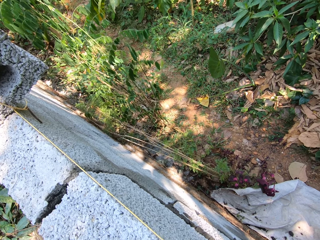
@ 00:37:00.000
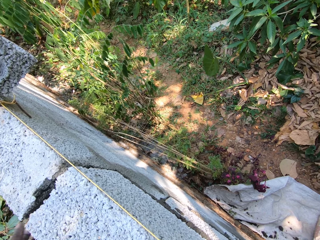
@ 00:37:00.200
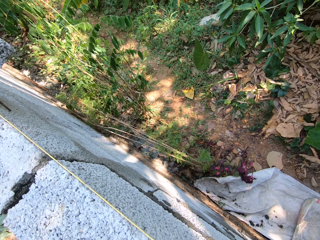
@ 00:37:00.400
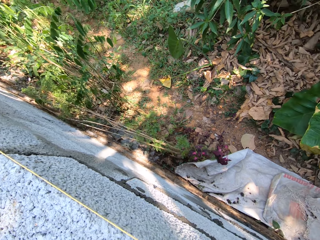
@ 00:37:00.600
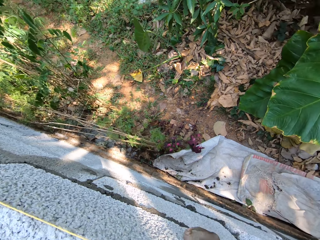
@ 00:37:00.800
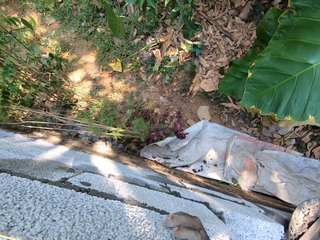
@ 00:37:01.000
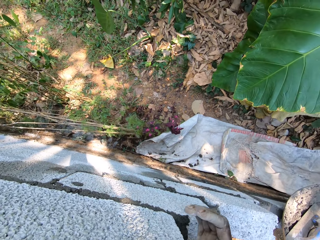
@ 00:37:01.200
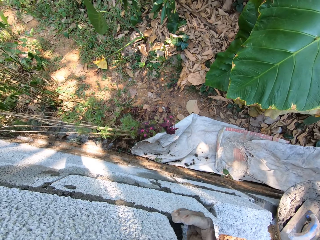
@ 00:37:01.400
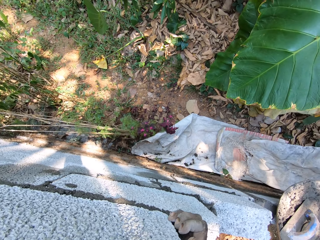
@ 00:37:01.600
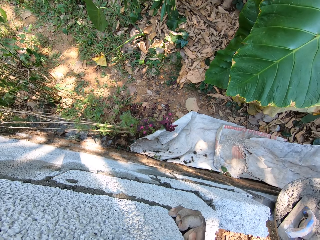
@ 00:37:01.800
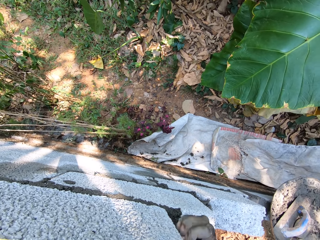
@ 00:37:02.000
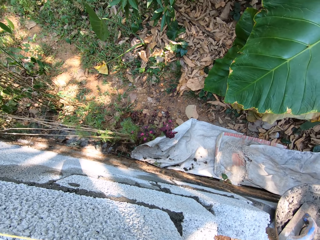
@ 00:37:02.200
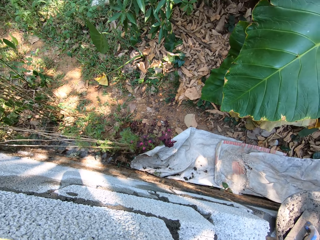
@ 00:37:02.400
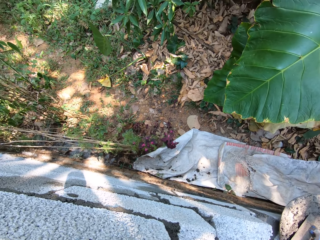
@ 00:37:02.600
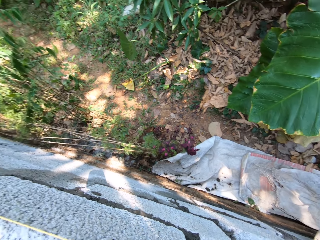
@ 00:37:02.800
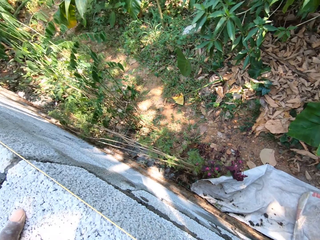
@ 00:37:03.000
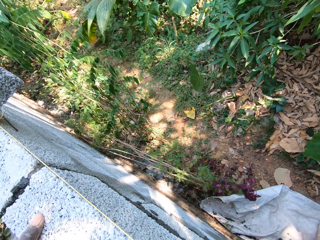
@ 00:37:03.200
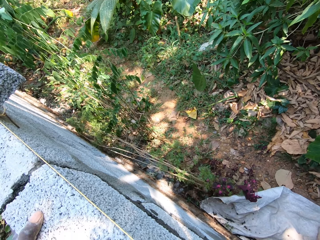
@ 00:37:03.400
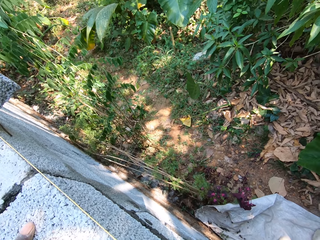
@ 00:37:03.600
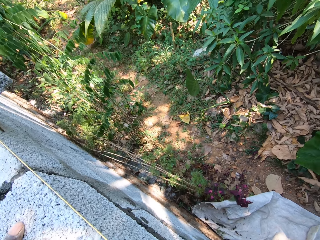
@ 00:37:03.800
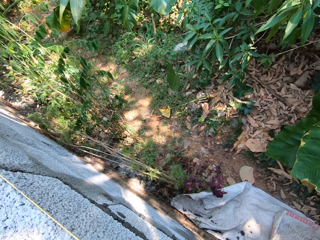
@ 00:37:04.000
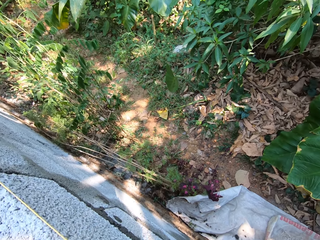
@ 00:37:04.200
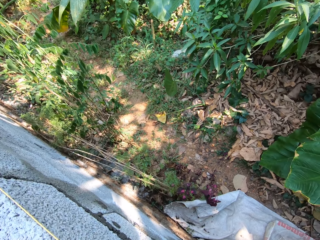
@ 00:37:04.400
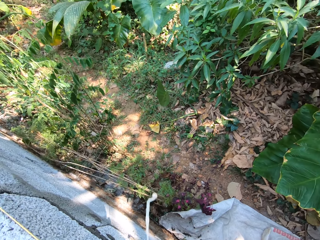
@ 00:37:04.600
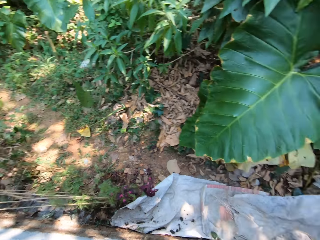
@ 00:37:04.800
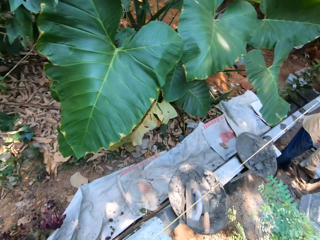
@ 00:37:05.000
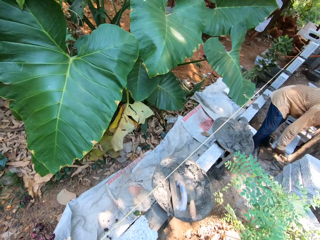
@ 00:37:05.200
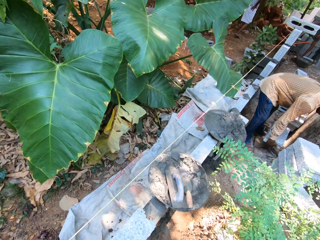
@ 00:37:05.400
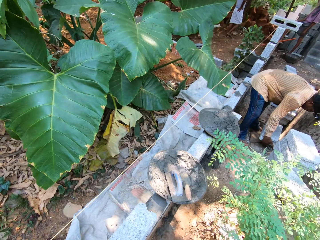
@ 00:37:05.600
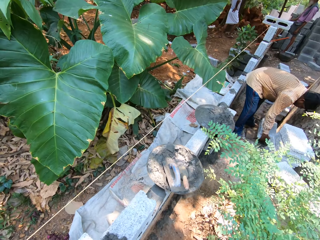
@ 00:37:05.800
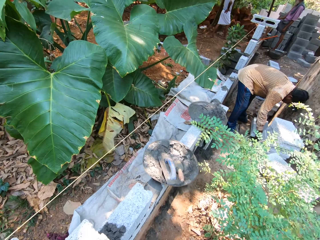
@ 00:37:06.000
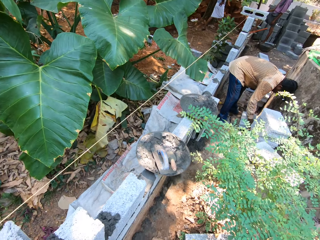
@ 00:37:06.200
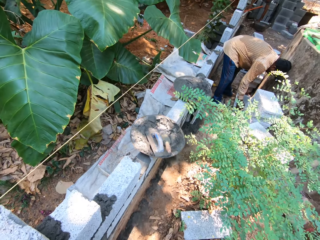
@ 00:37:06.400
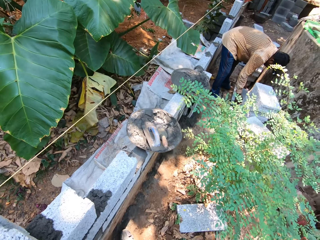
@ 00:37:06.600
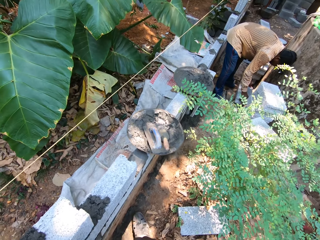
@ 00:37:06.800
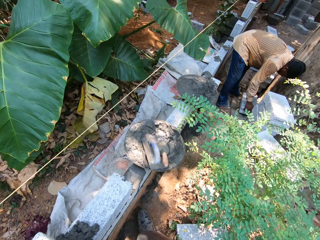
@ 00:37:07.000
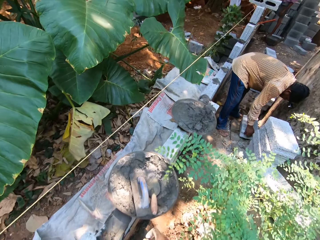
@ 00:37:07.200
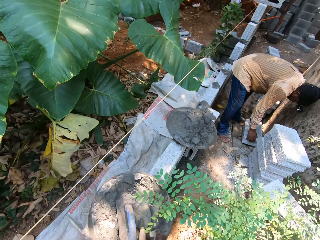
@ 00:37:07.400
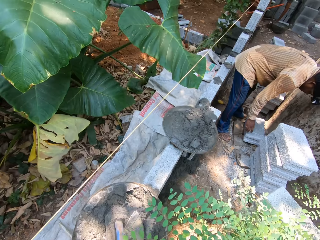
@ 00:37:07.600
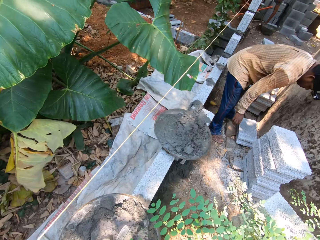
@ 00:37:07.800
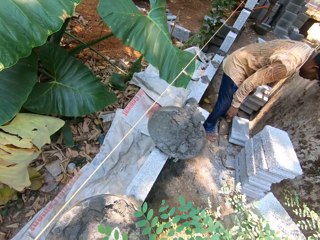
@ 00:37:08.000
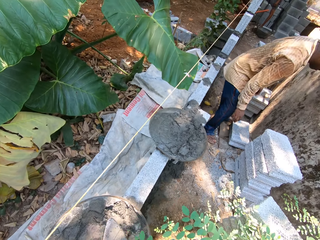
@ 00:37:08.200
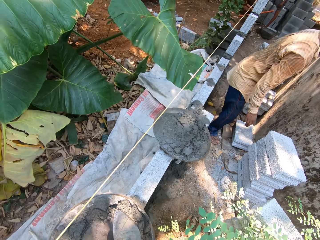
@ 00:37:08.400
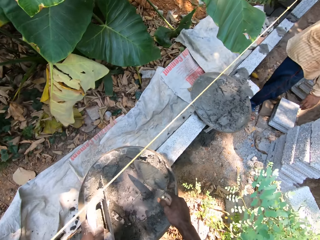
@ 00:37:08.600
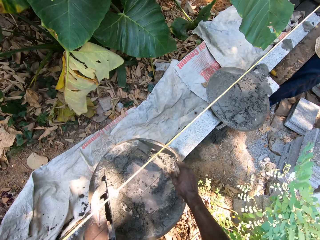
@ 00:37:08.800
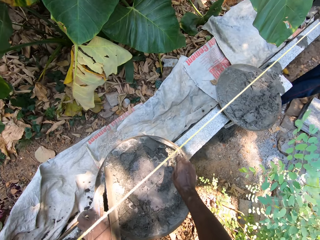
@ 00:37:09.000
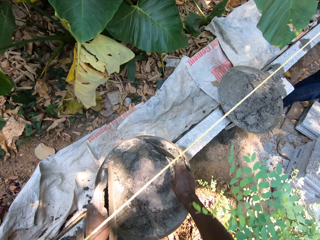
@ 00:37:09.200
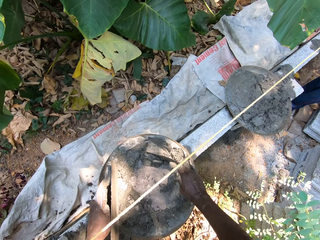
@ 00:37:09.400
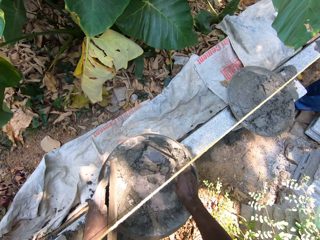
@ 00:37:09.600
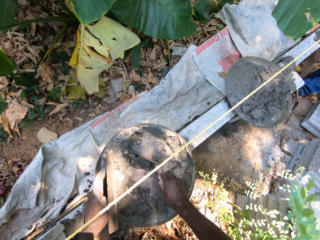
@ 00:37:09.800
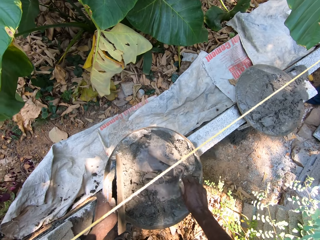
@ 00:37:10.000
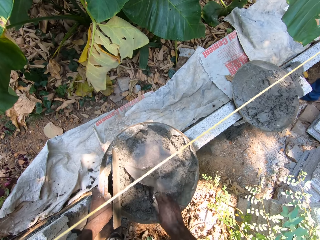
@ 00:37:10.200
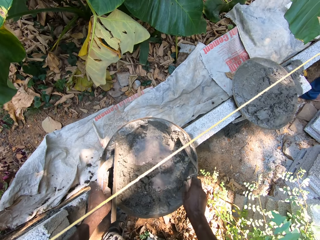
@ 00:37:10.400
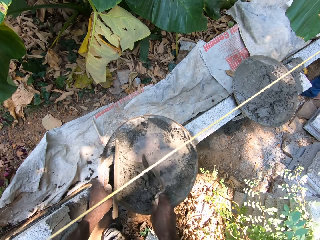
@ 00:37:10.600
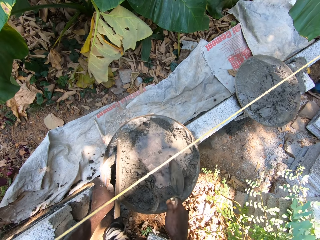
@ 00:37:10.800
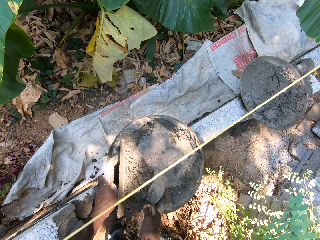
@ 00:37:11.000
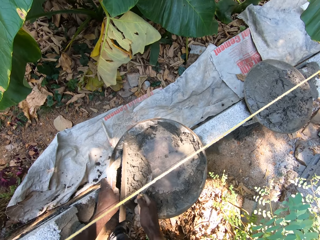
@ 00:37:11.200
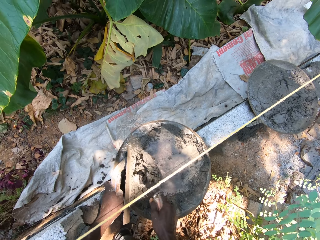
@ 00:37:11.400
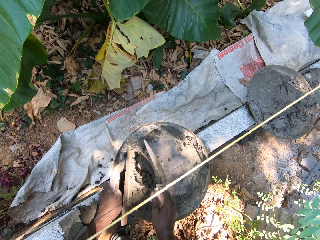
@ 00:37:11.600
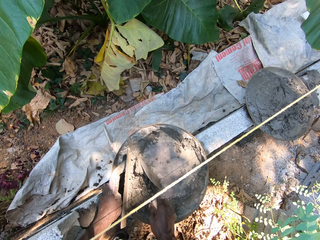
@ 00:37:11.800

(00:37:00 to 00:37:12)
A man drops bricks on the floor with both hands. The camera wearer picks up the brick trowel in the head pan on the brick with his right hand and the wooden float in the head pan on the brick with his left hand. He packs mortar in the head pan with the brick trowel in his right hand.

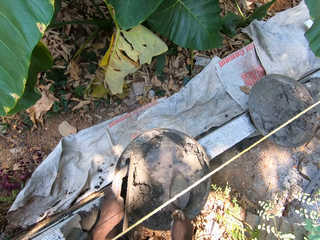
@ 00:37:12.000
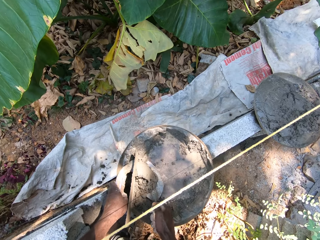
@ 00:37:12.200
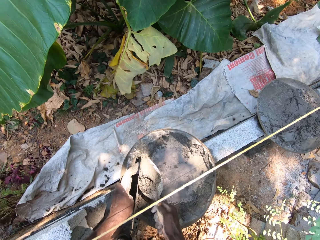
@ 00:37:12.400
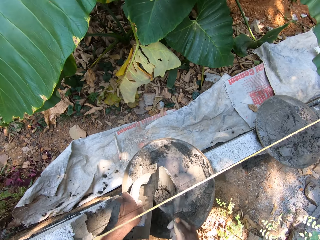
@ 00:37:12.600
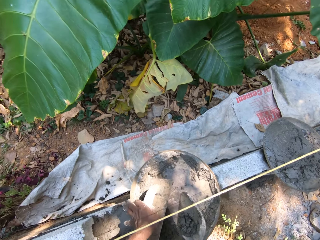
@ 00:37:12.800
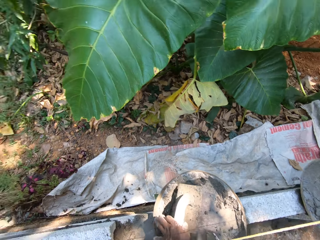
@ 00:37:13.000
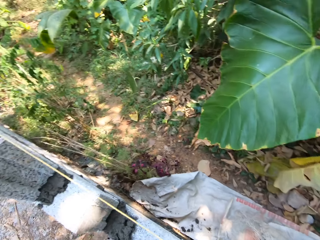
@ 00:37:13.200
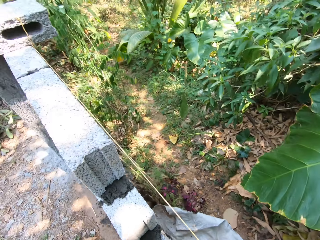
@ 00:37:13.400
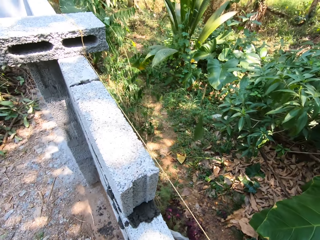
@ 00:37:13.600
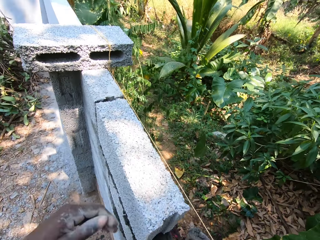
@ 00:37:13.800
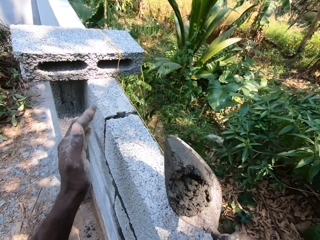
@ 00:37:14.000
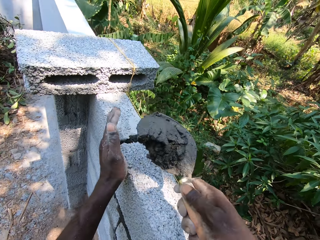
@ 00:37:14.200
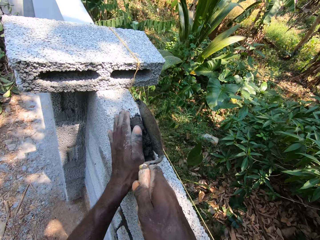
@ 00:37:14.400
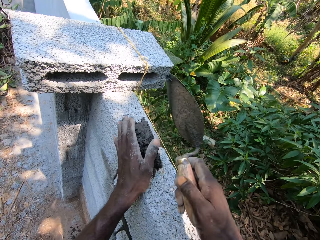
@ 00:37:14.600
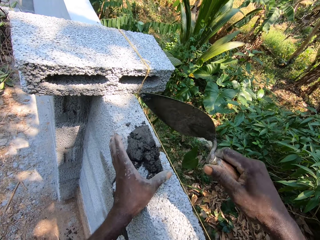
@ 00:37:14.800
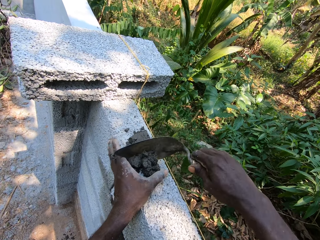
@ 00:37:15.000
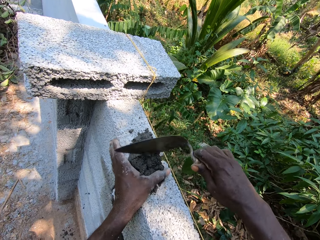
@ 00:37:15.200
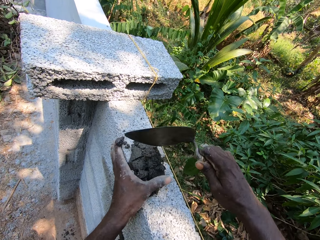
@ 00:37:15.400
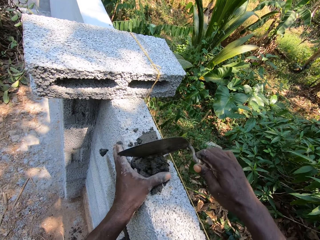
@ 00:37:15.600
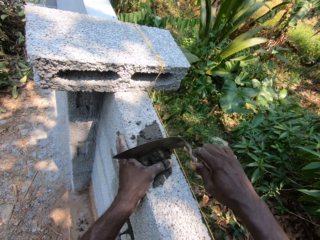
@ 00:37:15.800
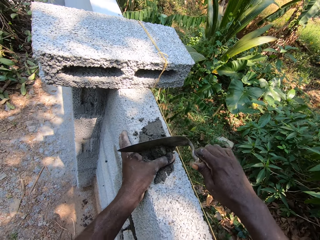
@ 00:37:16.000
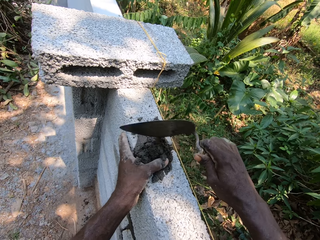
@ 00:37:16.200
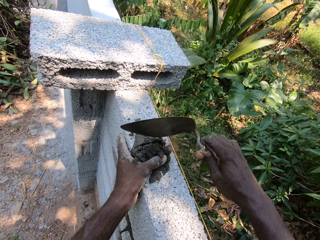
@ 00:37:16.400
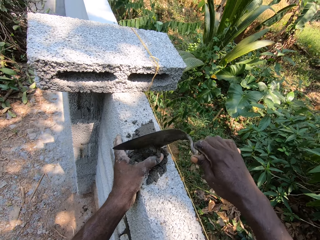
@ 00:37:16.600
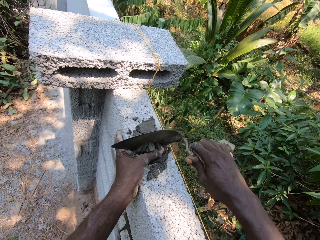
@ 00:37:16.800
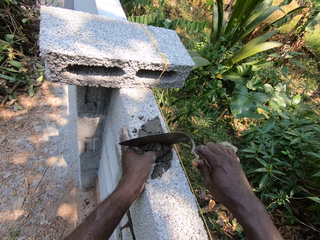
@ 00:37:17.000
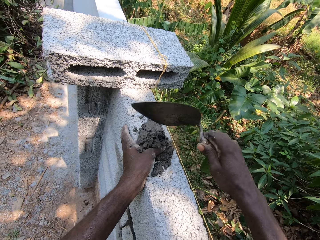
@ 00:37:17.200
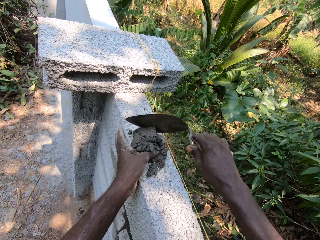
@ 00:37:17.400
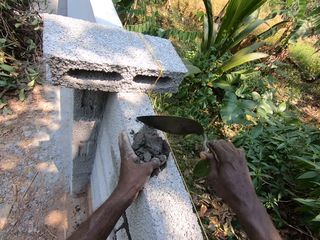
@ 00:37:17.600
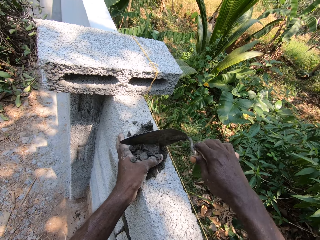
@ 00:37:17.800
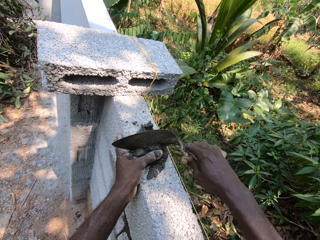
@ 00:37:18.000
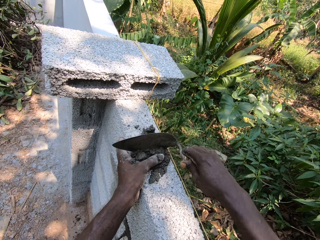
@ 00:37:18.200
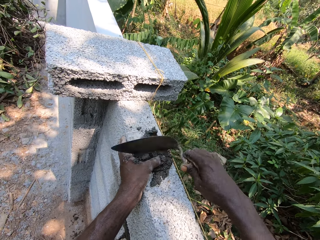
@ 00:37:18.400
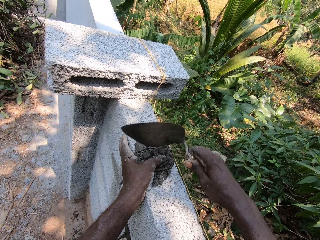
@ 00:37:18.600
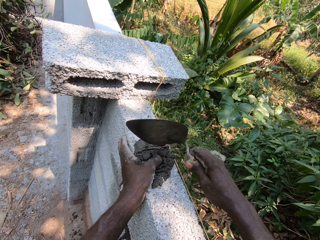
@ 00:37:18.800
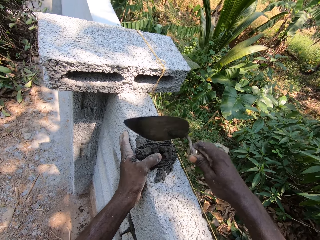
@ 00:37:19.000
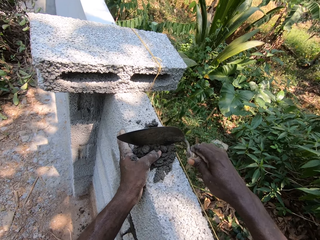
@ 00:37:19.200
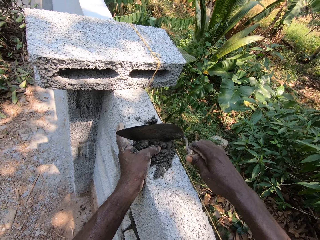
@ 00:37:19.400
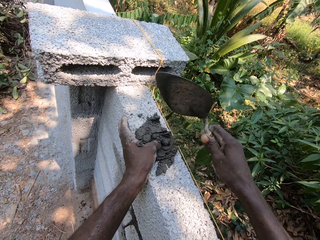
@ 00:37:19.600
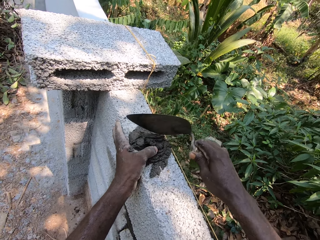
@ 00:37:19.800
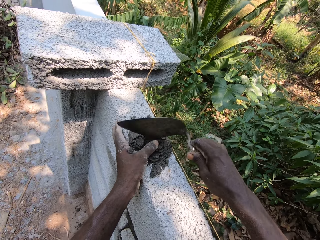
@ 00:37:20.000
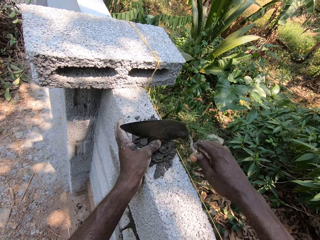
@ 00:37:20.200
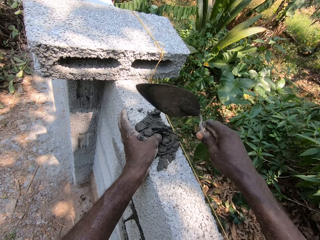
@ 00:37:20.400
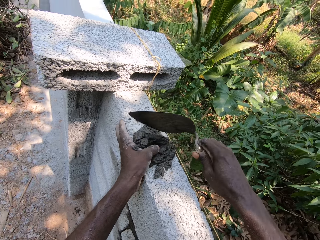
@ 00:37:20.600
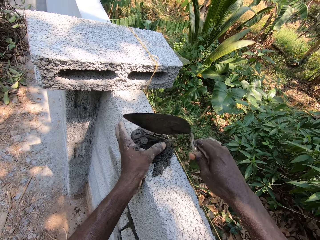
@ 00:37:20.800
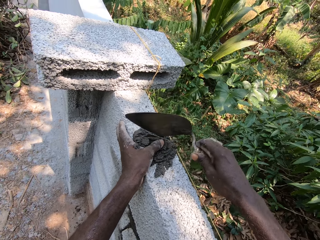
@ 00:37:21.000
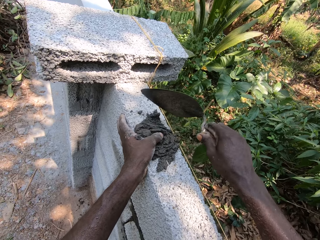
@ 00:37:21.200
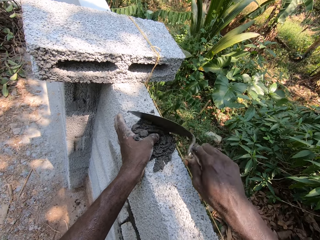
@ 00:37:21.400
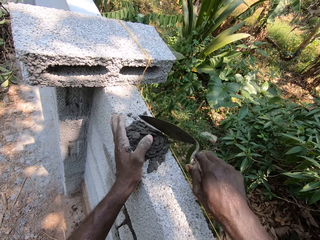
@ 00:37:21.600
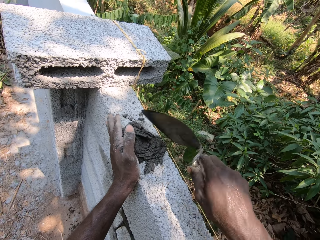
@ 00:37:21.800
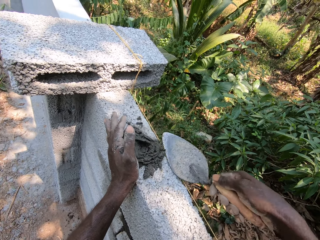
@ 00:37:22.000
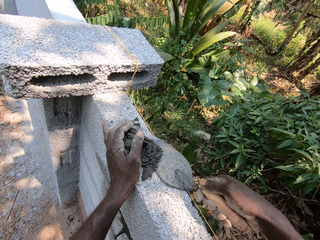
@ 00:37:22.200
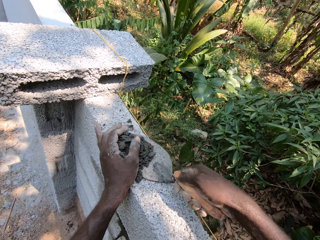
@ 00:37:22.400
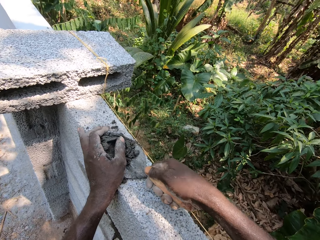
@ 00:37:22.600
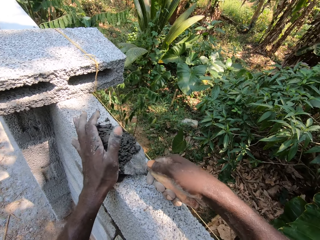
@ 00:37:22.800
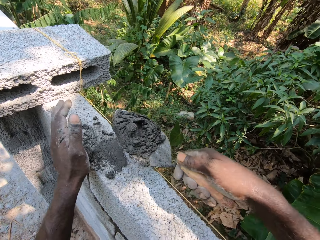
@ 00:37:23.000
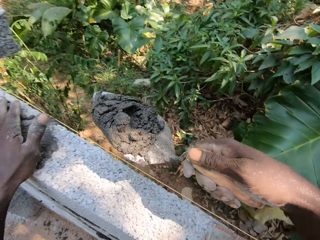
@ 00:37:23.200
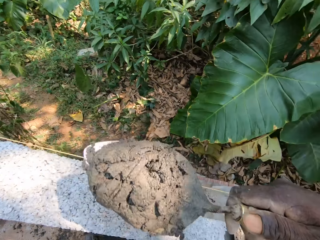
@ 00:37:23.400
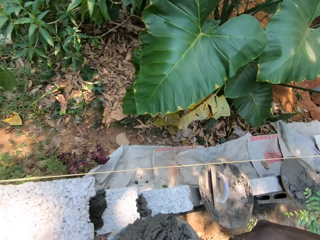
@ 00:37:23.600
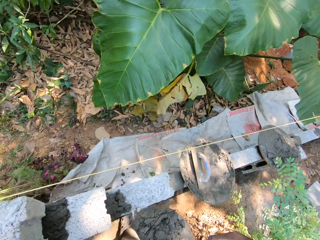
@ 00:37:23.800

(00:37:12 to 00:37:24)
The camera wearer drops the wooden float in the head pan on the brick with his left hand. He pours mortar on the brick with the brick trowel in his right hand. He matches the mortar on the brick with the brick trowel in his right hand and his left hand against the brick. He packs the mortar on the brick with the brick trowel in his right hand and his left hand on the brick trowel.
